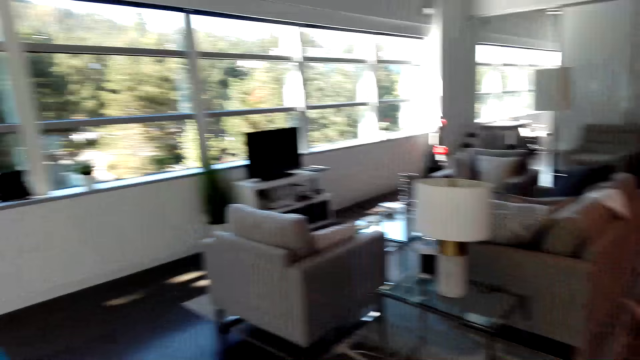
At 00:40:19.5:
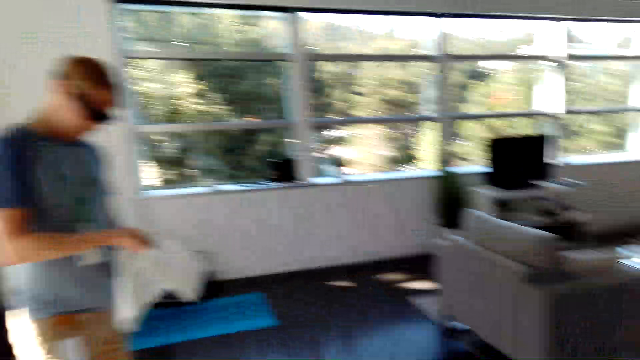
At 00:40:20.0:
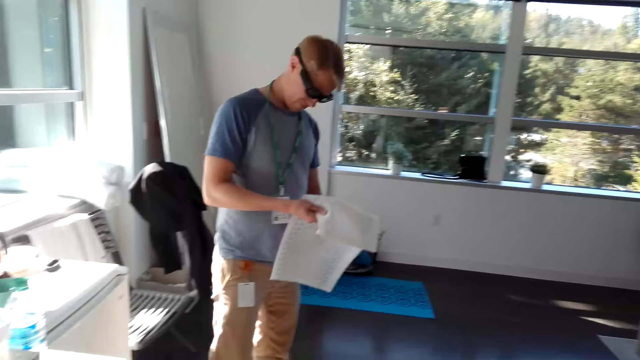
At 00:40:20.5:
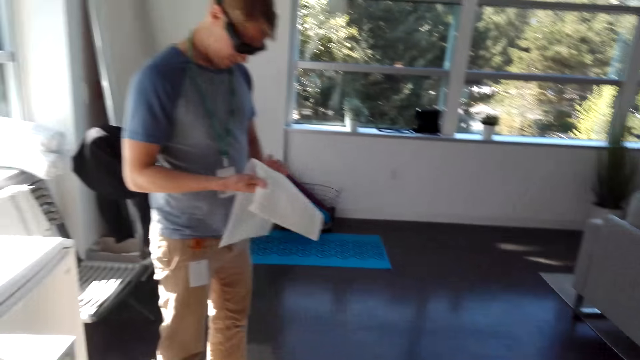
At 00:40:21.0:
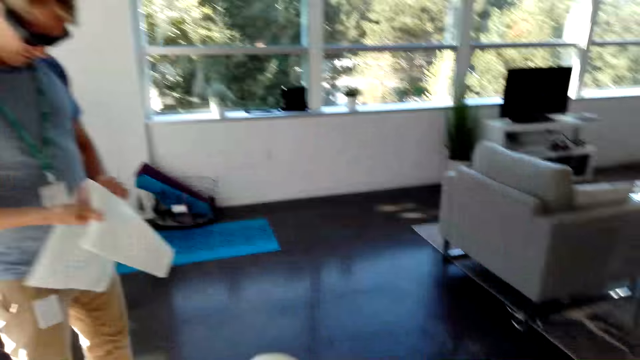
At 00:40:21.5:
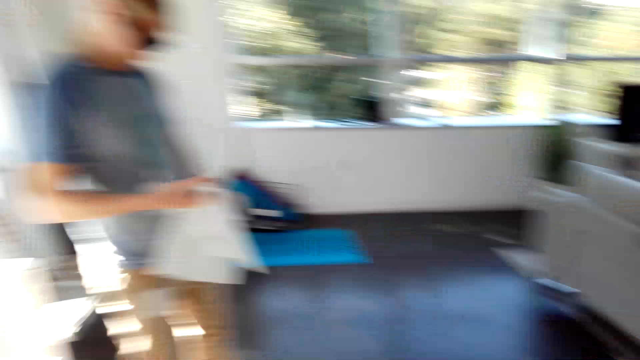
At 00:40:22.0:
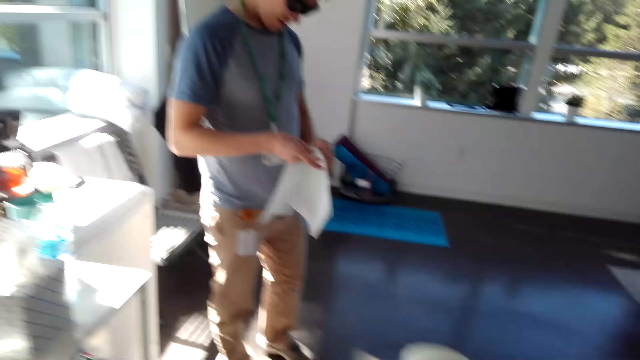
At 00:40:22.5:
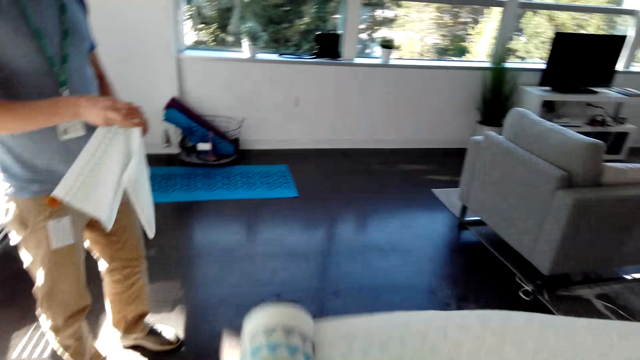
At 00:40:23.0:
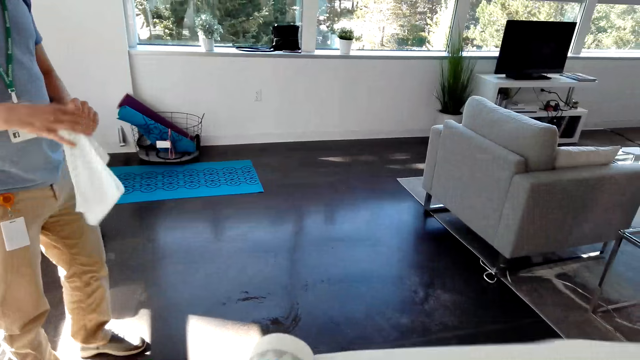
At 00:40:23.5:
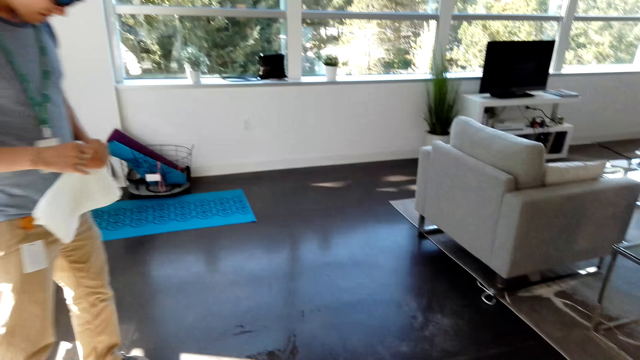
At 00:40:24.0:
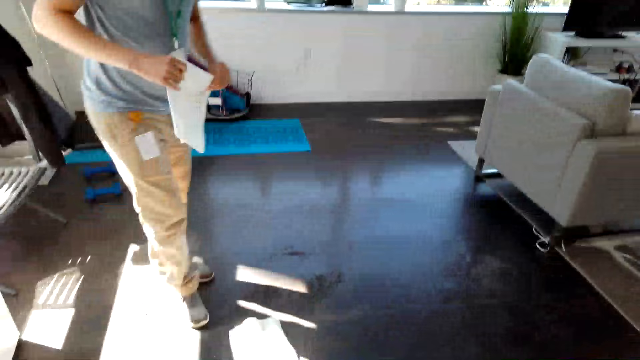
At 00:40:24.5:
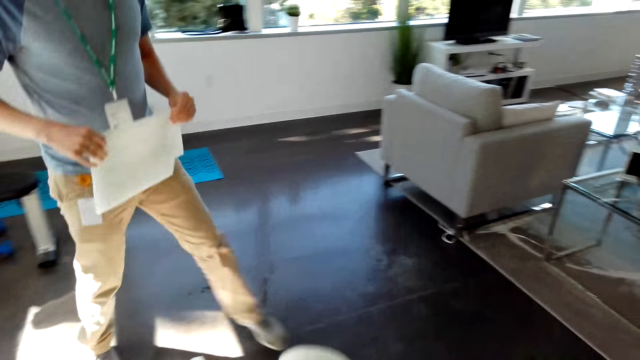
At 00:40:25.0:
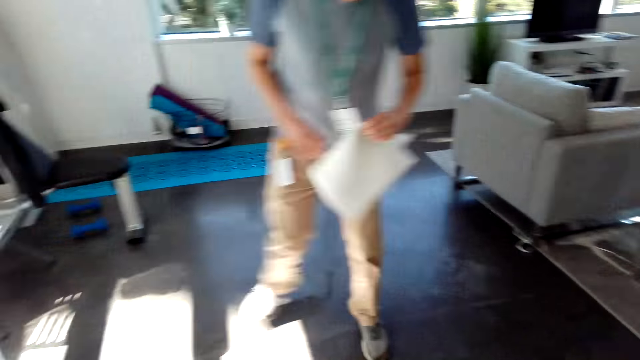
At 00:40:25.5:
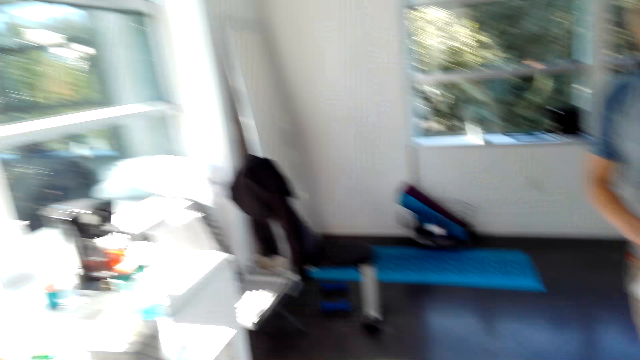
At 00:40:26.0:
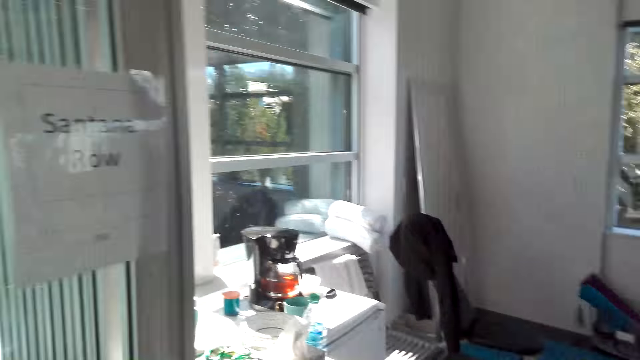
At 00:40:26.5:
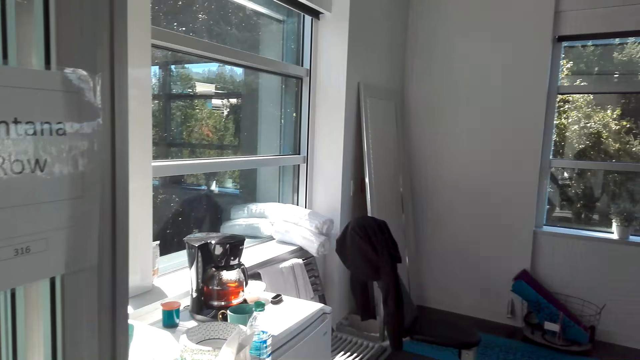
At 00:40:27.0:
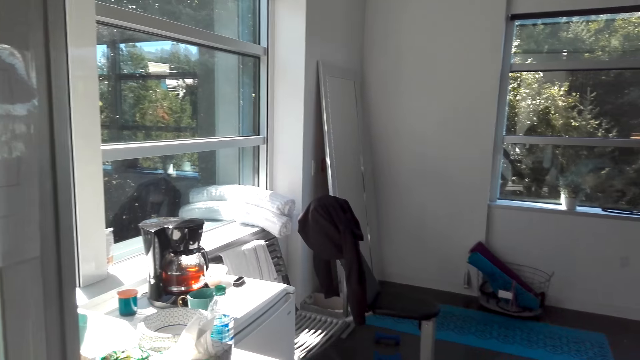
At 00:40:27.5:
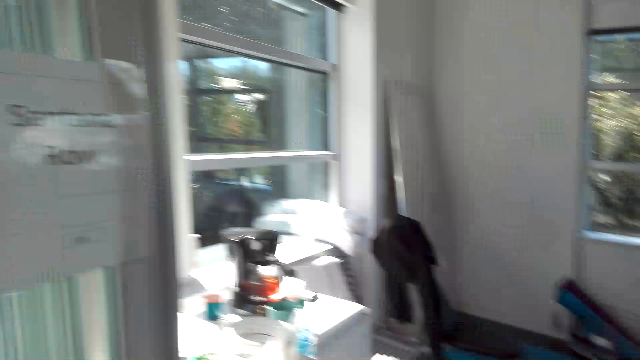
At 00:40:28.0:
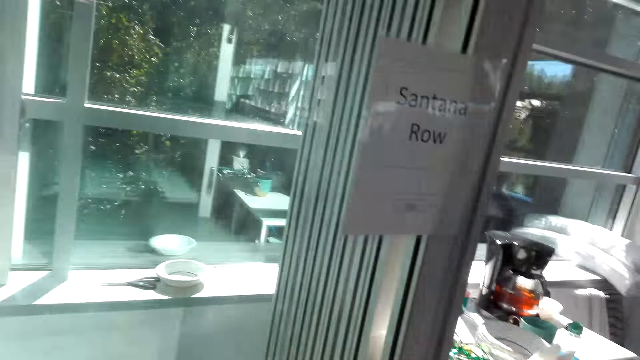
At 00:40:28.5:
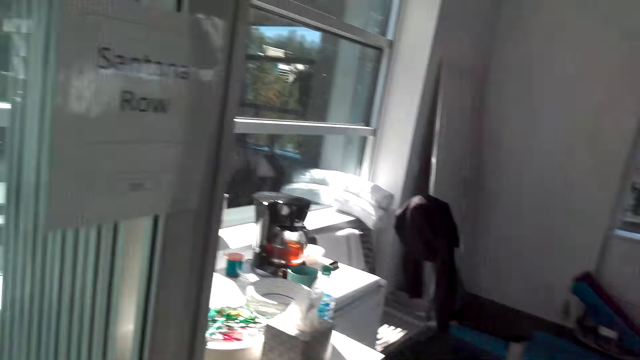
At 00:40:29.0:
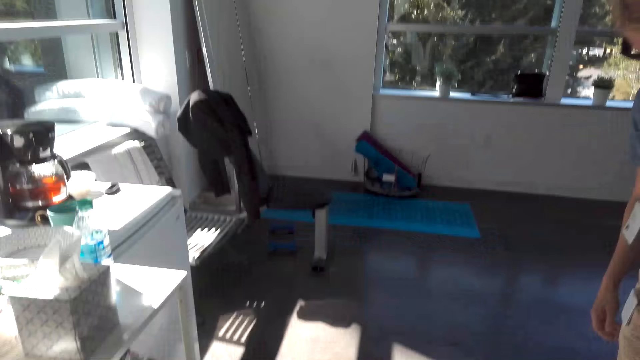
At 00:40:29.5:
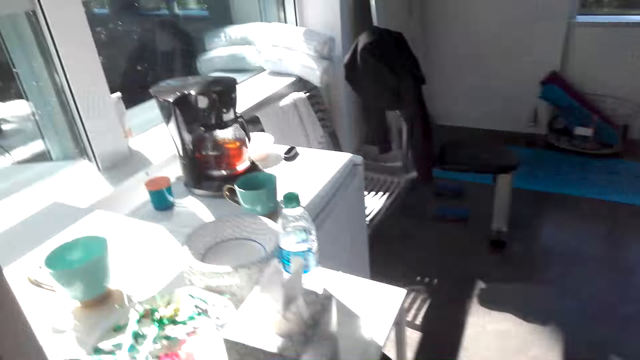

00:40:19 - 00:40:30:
A man holds the soft paper. The camera wearer holds the soft paper. The man stands over the wet floor. The camera wearer looks around the house.

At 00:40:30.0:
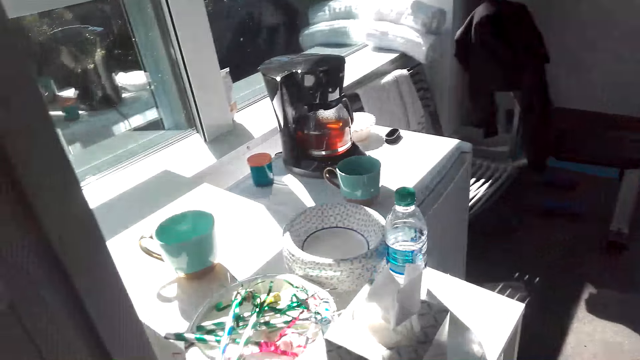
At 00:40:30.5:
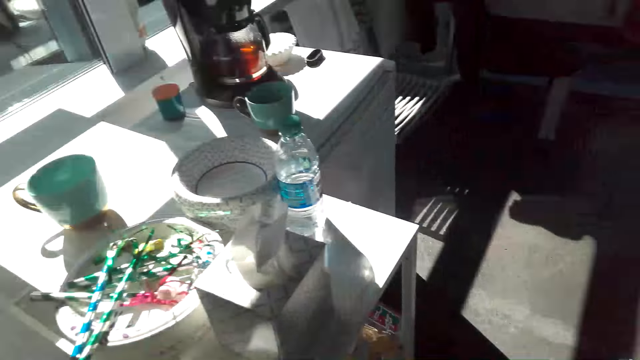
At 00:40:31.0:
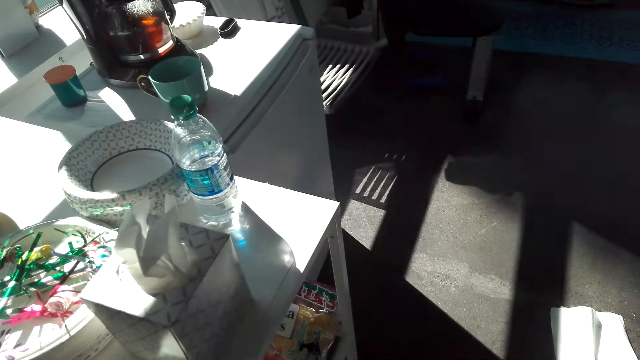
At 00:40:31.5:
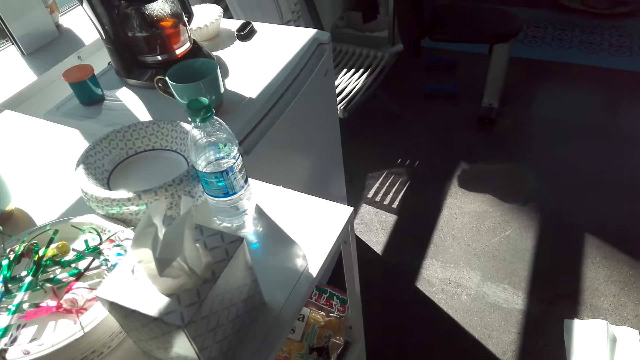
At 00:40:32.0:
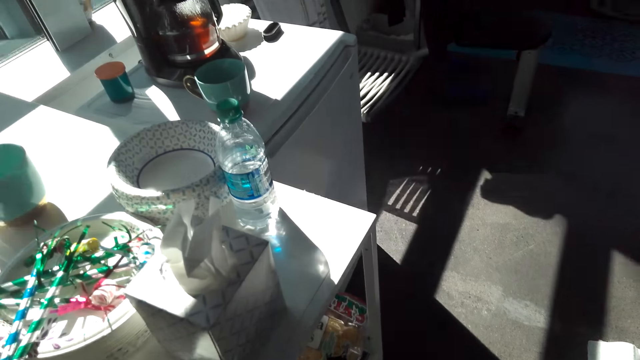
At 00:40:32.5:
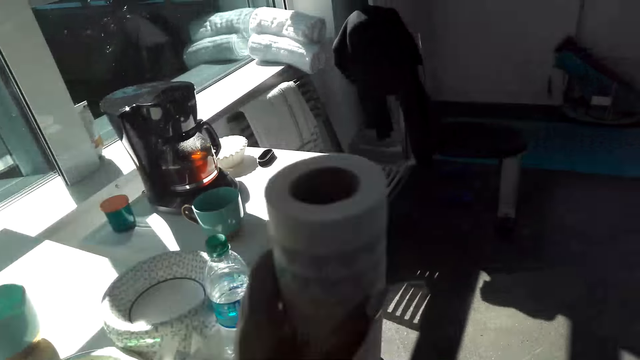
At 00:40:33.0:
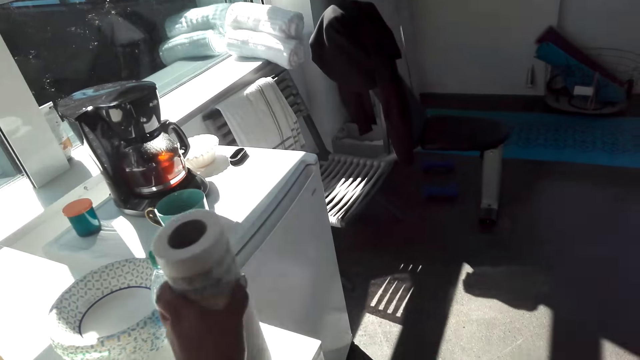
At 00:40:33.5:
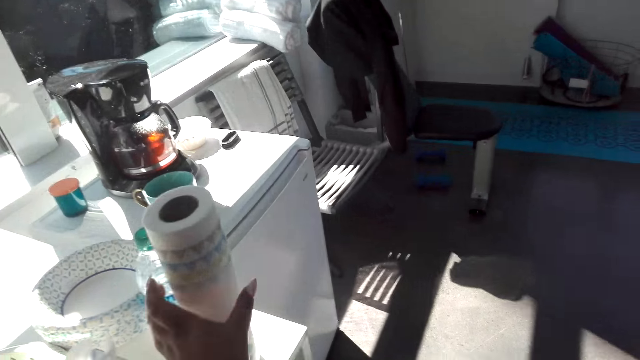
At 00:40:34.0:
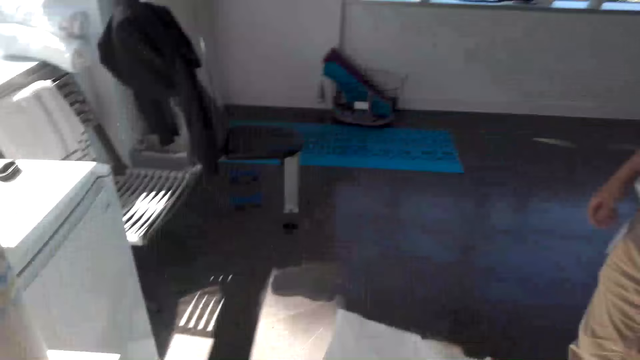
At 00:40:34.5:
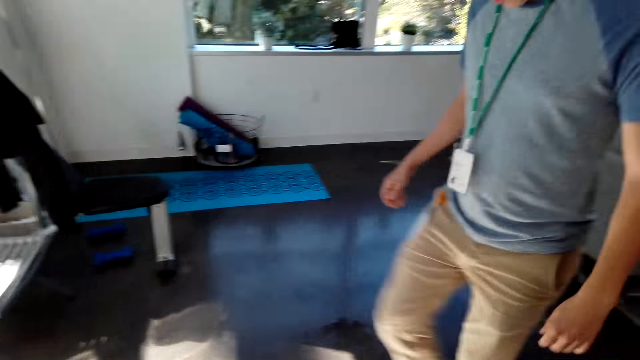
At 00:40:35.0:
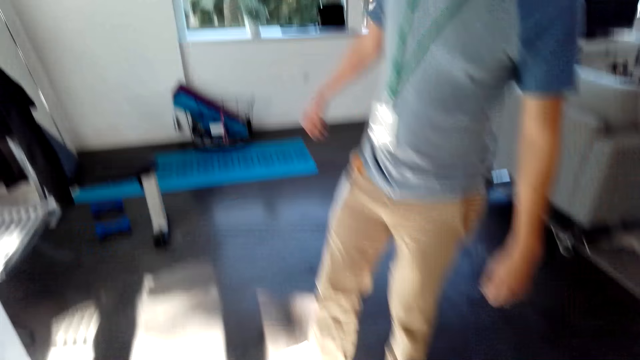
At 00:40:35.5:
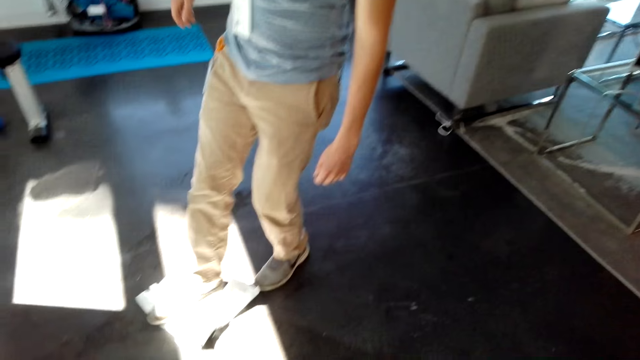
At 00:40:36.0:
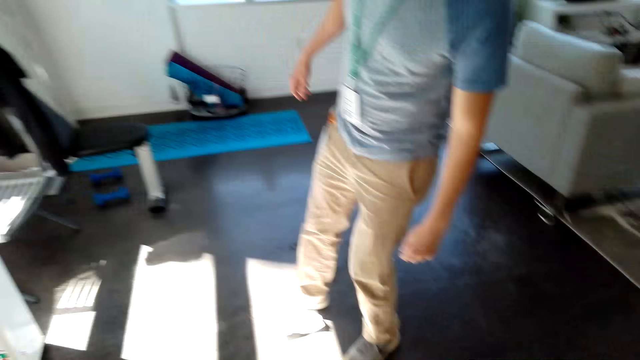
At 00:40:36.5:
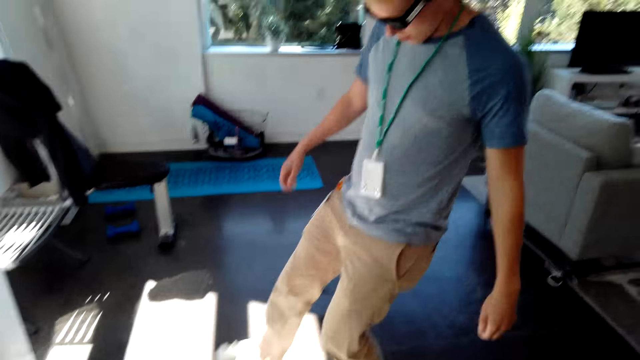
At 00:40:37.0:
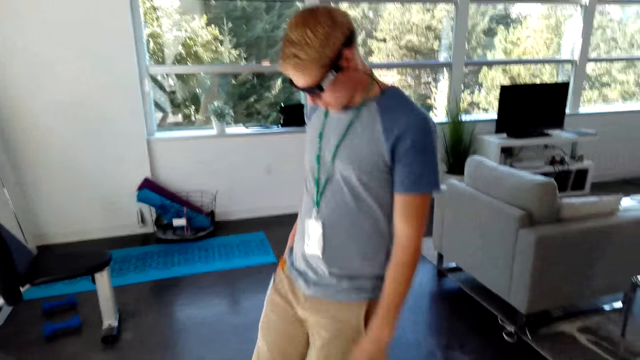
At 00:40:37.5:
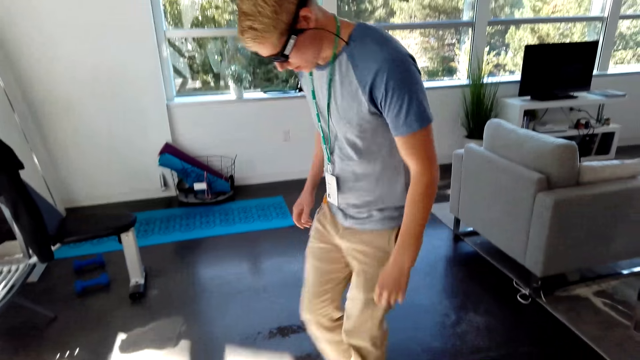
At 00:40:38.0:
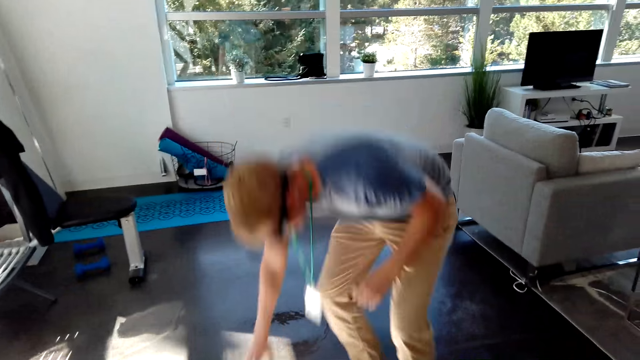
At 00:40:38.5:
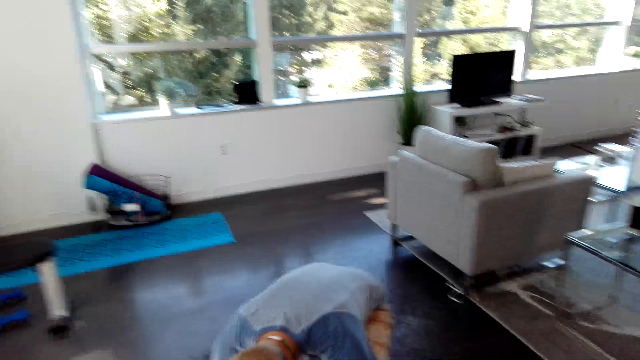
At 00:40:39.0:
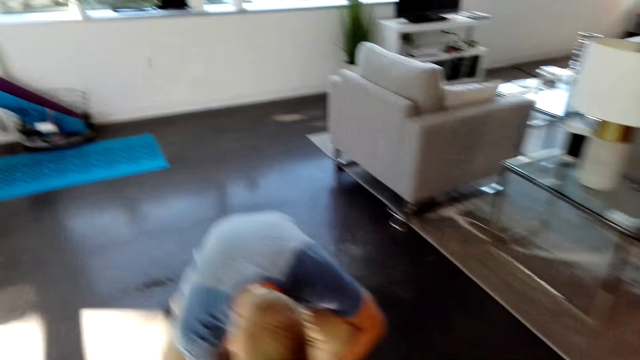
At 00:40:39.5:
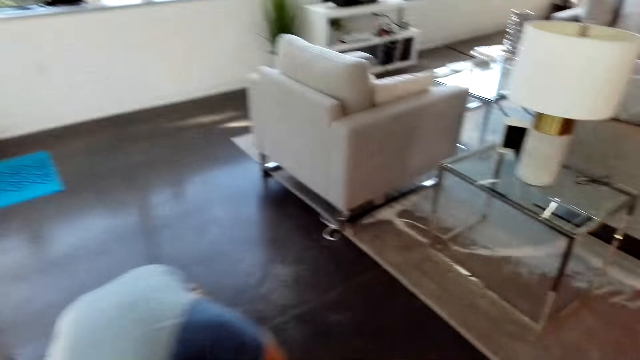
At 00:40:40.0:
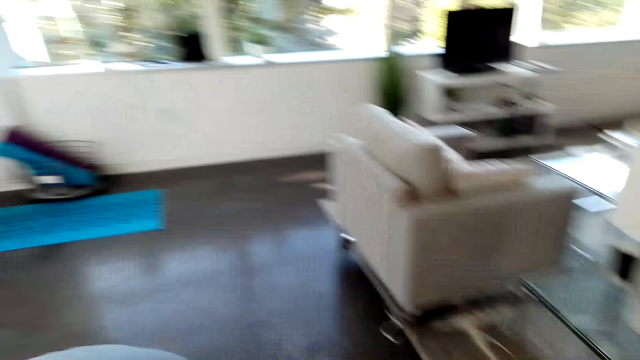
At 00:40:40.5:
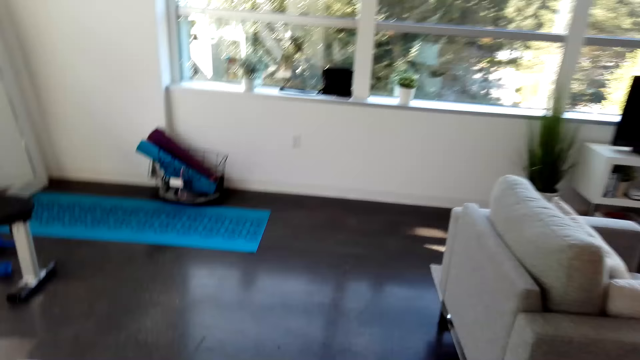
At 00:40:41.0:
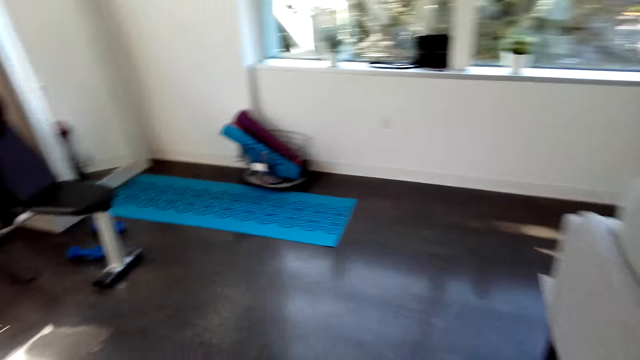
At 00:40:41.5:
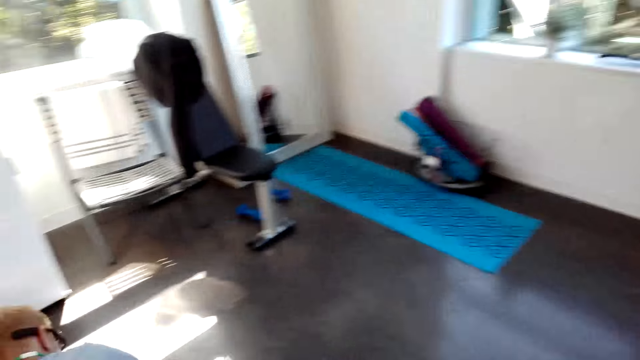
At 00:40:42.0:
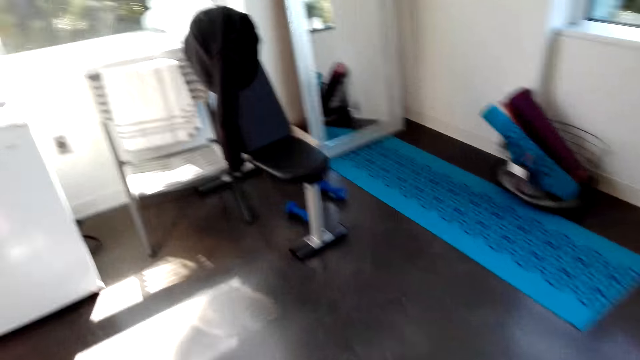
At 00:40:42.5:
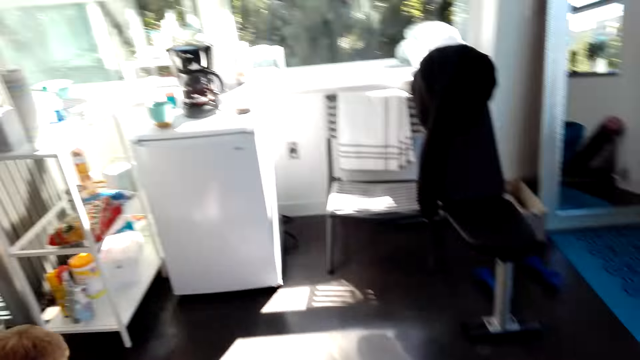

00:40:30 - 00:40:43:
The camera wearer looks at the top of the shelf. They put down the soft paper. A man talks. The man wipes the floor. The man bends beside the soft paper and squats beside the soft paper. The camera wearer walks beside the man. They talk and walk.
